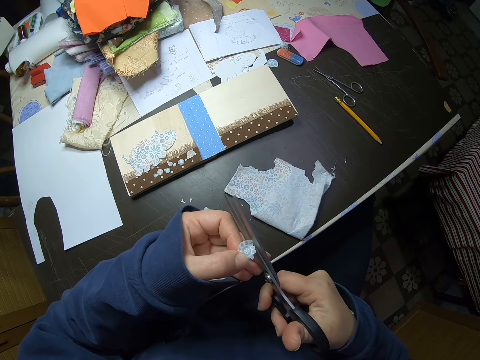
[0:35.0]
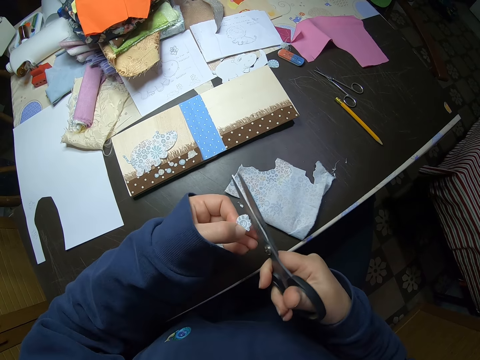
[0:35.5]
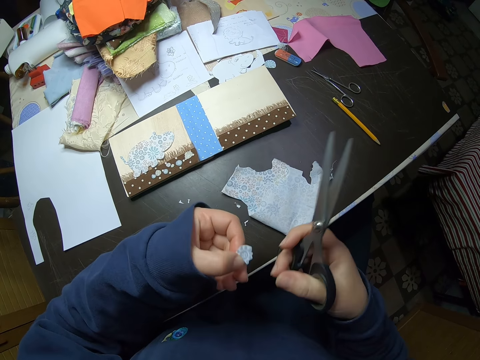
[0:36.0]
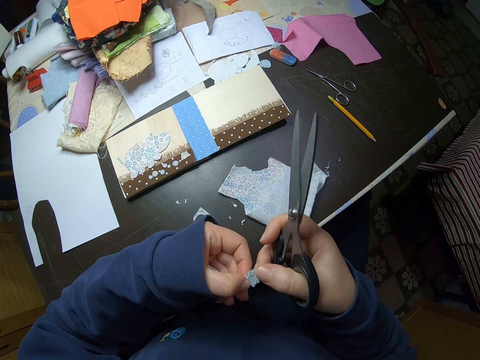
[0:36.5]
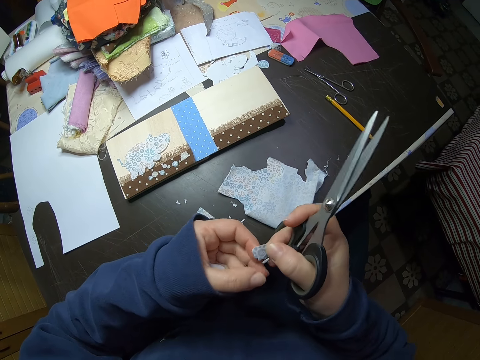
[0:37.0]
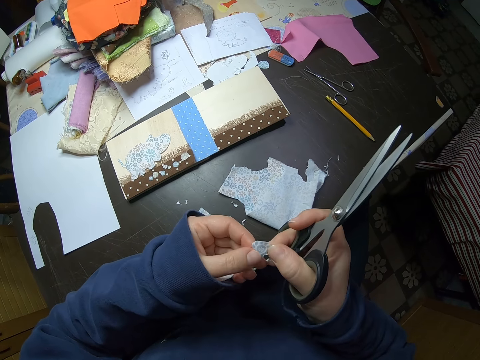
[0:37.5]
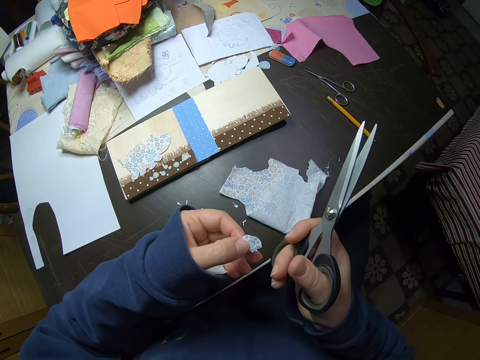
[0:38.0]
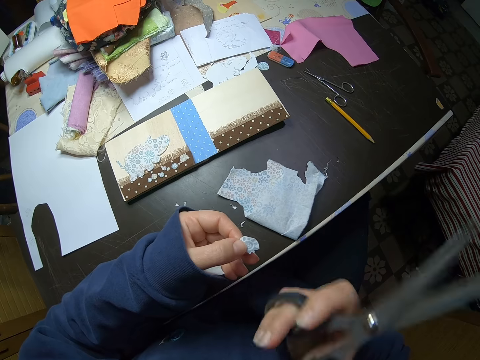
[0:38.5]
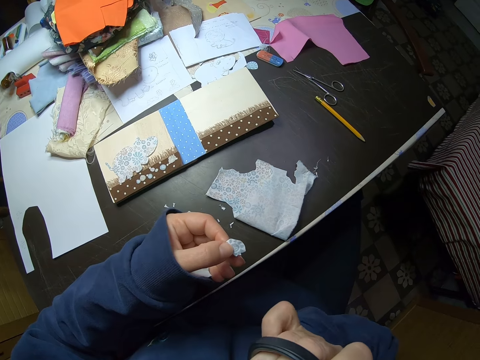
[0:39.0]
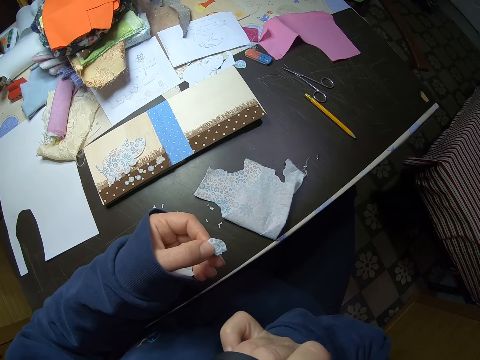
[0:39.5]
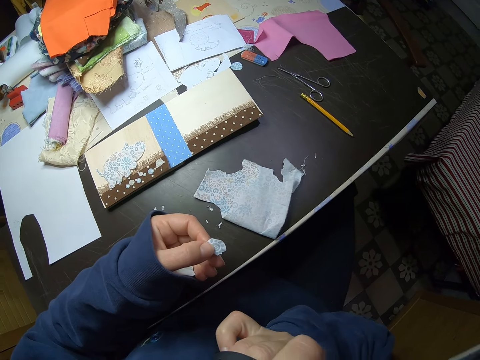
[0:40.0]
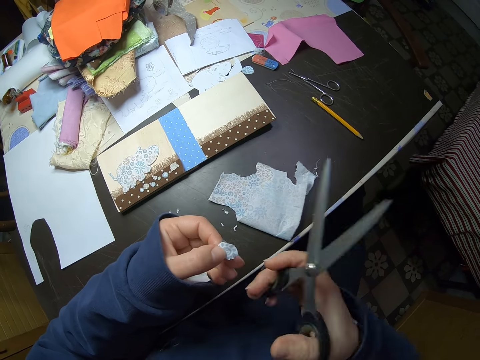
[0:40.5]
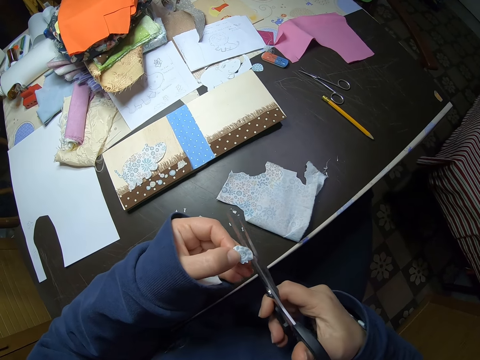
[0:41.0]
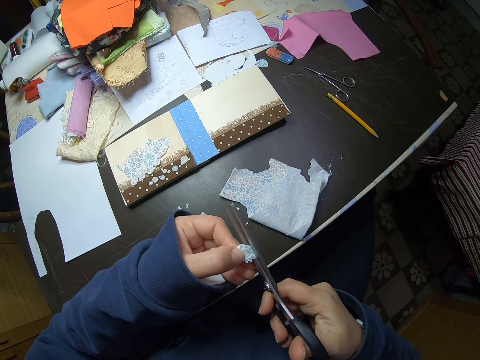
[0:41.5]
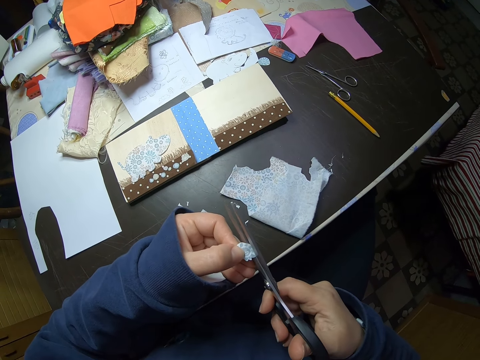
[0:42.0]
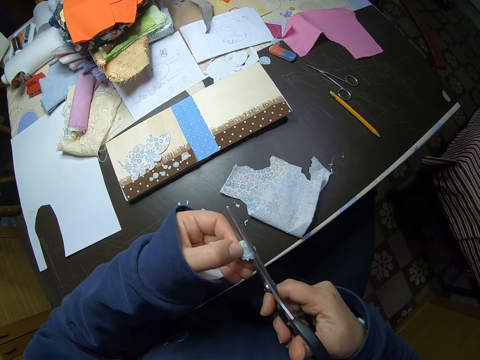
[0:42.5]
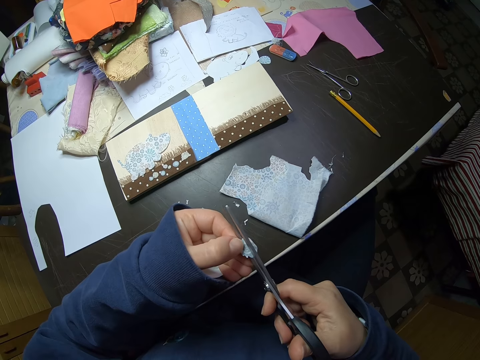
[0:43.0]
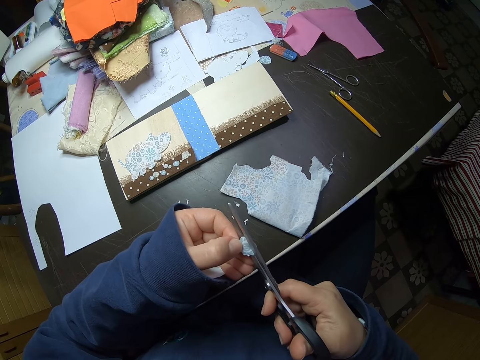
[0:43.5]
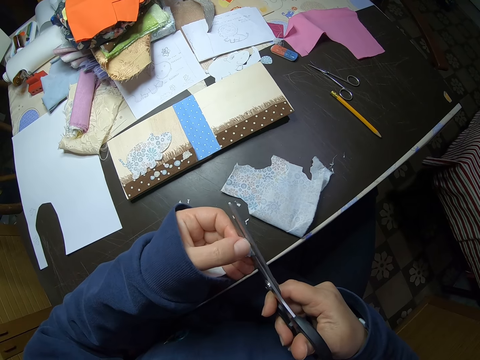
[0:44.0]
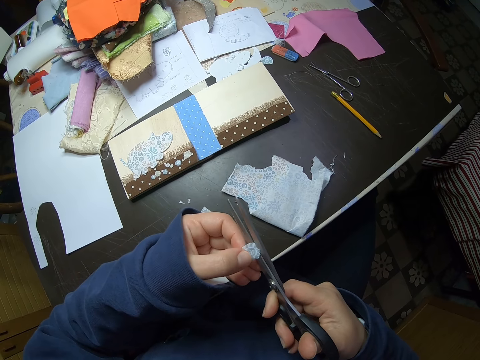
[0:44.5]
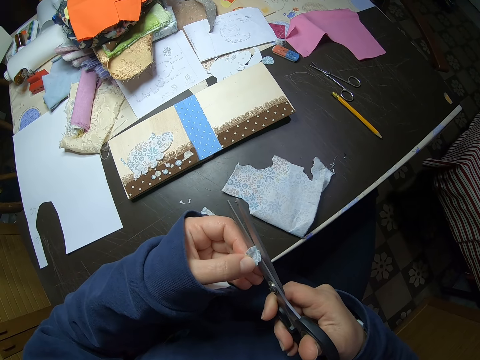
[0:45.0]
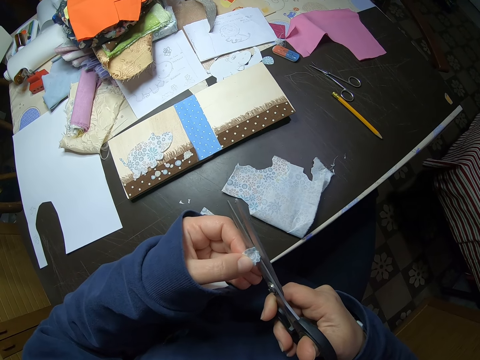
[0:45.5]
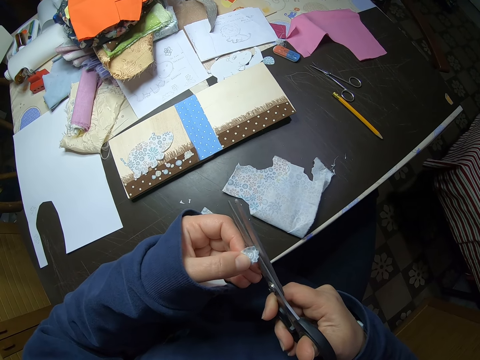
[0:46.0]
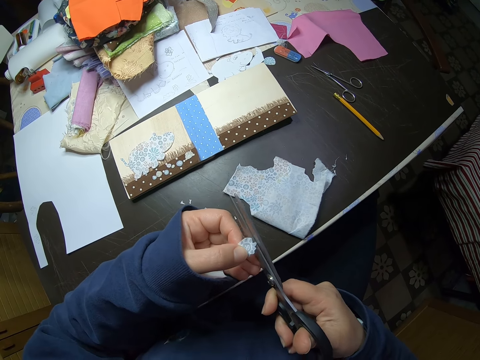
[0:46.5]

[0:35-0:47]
The camera wearer stops cutting. She adjusts the piece of fabric or paper with both hands. She turns the piece of paper around. She scratches her face. She touches her face with her right hand. She gently cuts the piece of fabric. She adjusts the piece of fabric with her left hand. She turns the piece of paper around.

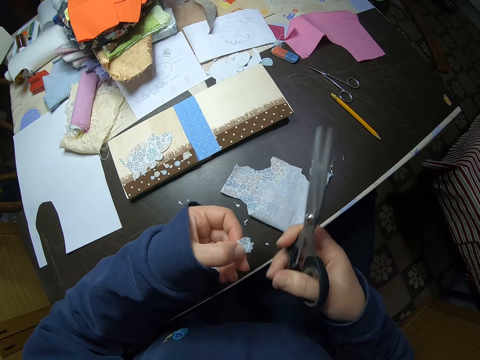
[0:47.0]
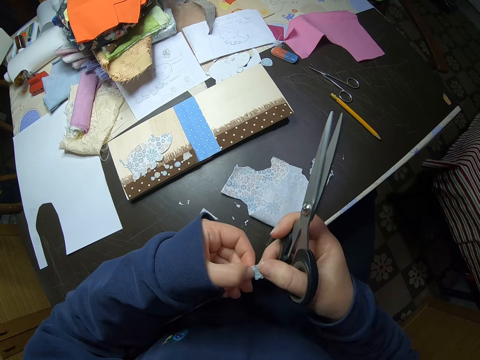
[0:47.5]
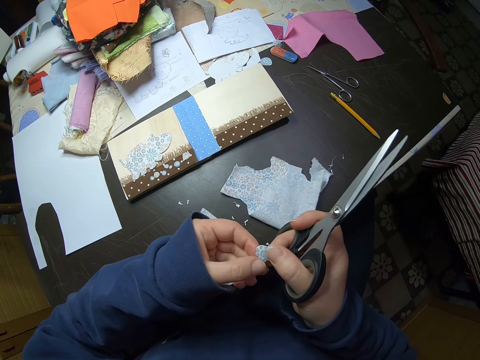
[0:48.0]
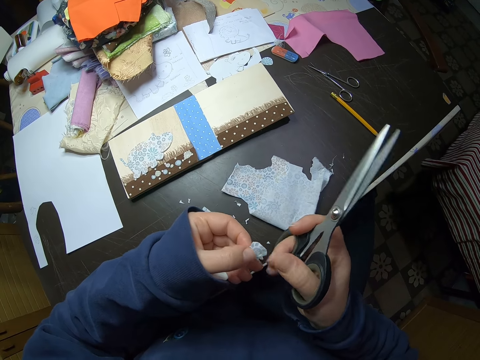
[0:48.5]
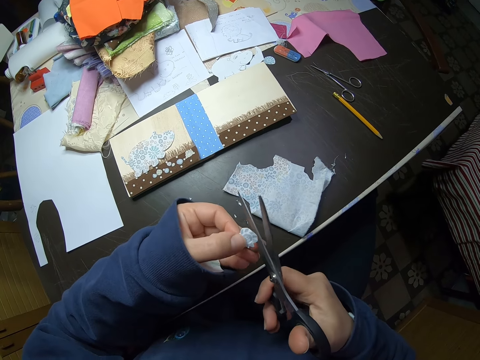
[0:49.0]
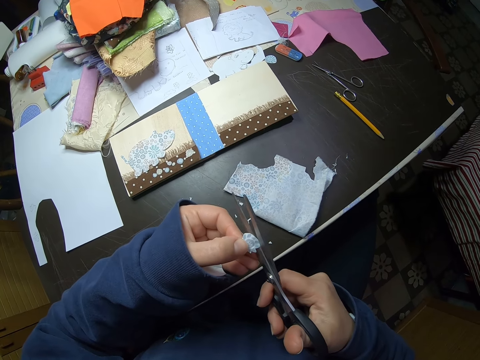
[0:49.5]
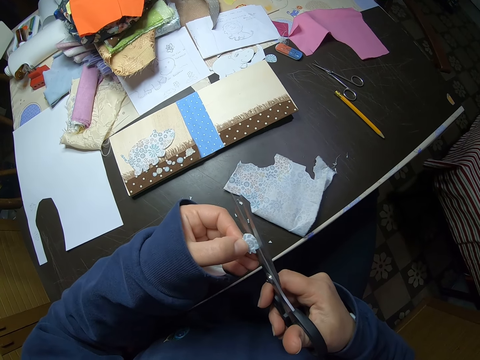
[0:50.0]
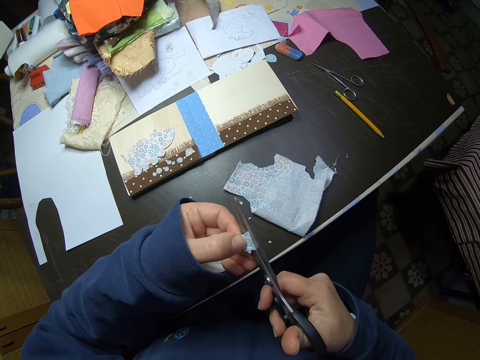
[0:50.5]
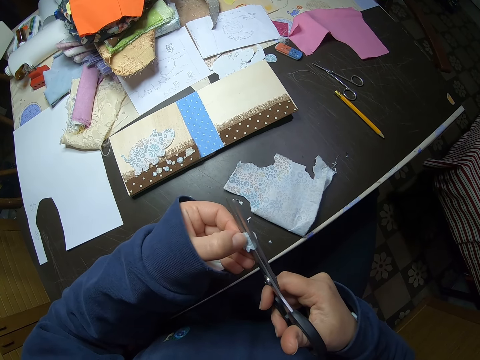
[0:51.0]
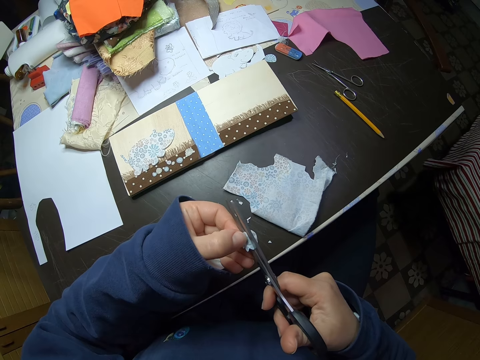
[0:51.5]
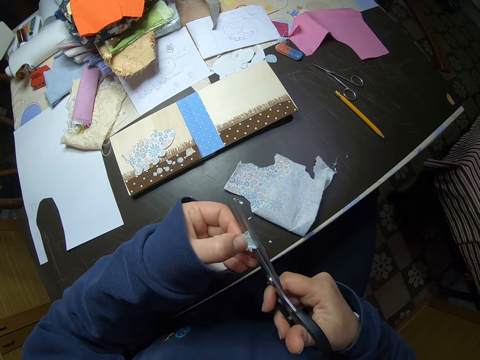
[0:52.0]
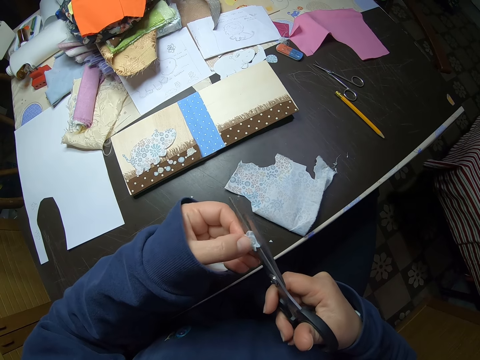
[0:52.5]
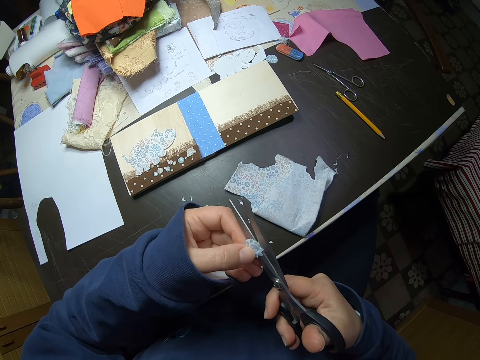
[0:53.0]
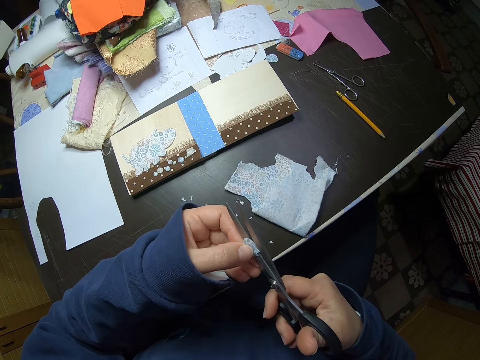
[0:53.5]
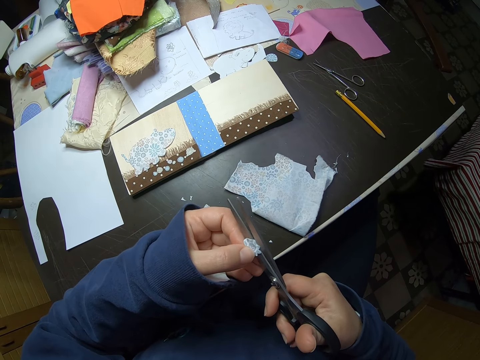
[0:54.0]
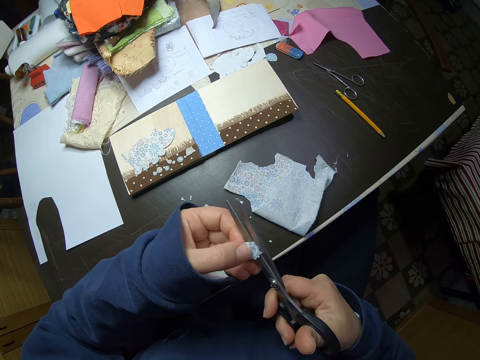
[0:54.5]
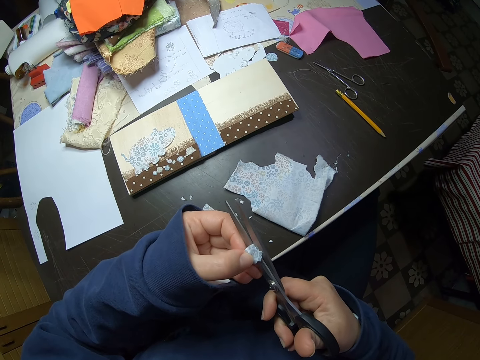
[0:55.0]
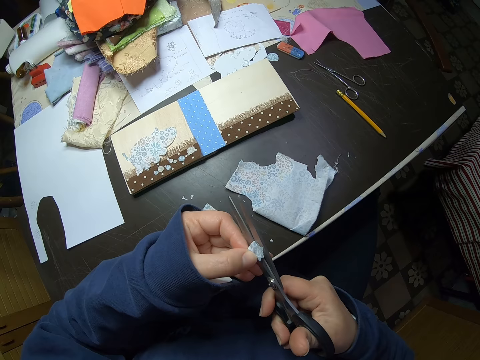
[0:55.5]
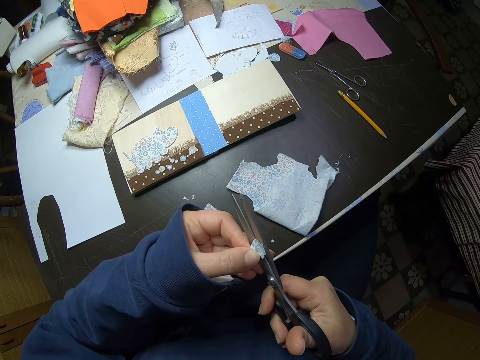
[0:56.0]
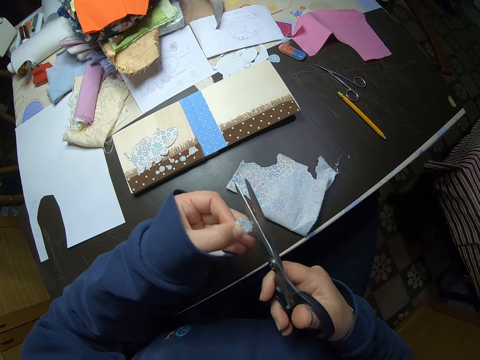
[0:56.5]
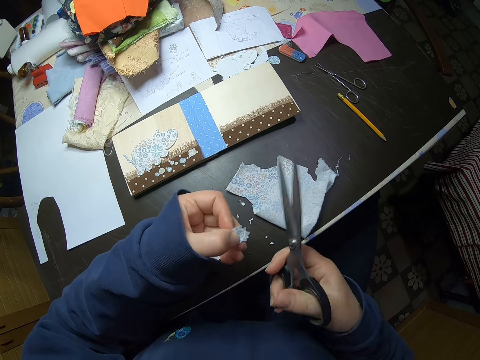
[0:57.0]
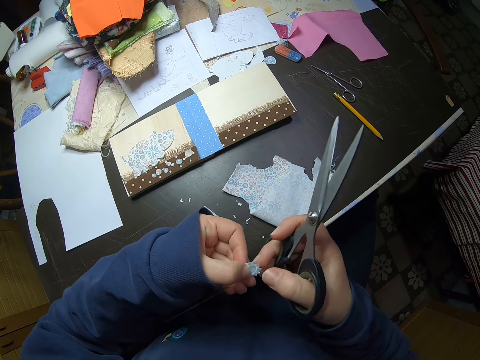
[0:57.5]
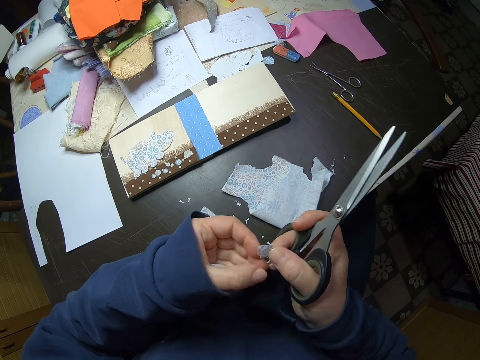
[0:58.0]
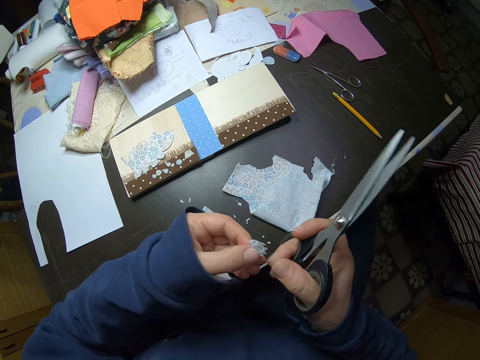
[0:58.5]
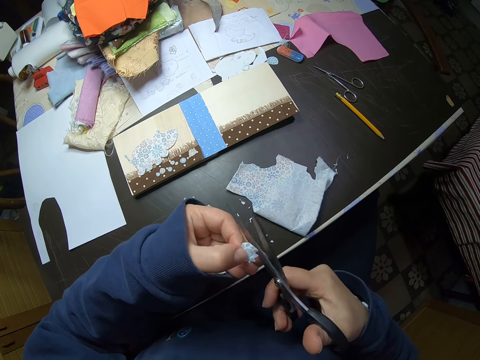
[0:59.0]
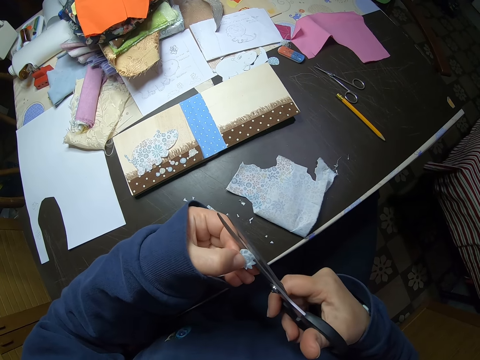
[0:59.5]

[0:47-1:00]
The camera wearer stops cutting. She turns the piece of paper or fabric around. She adjusts the piece of fabric with both hands. She cuts the piece of fabric. She turns the piece of paper around. She adjusts the piece of fabric with her left hand. She stops cutting. She turns the piece of paper around. She adjusts the piece of fabric with both hands. She cuts the piece of paper.

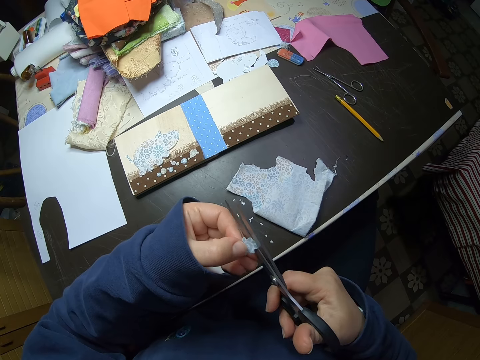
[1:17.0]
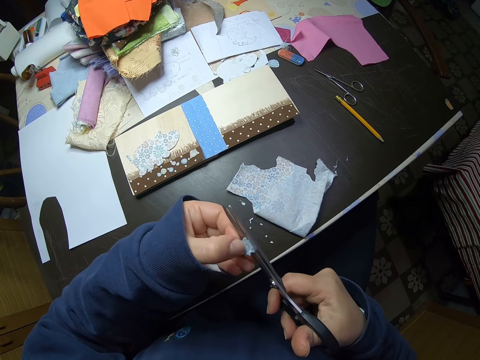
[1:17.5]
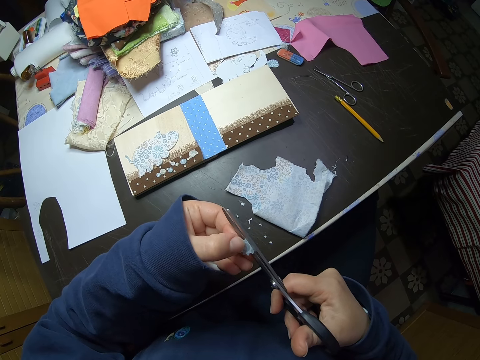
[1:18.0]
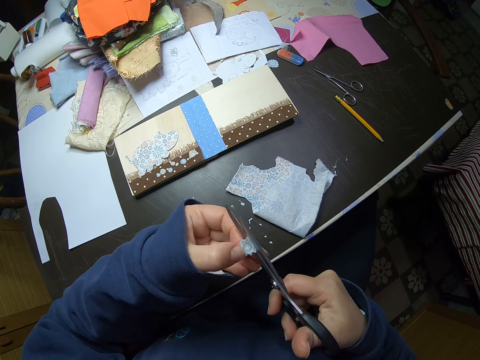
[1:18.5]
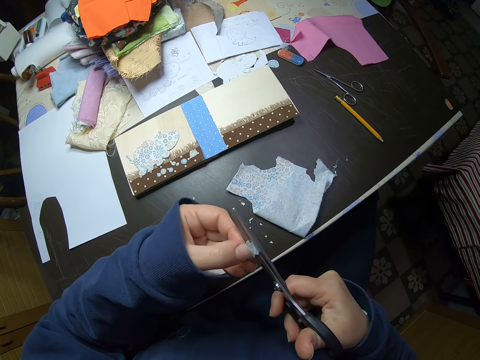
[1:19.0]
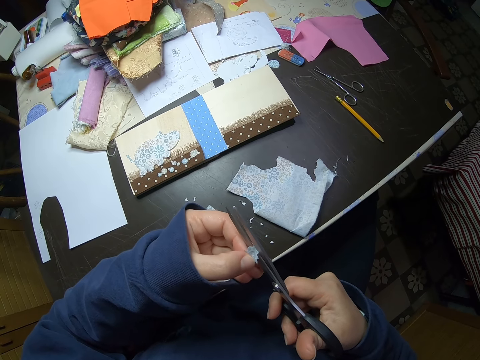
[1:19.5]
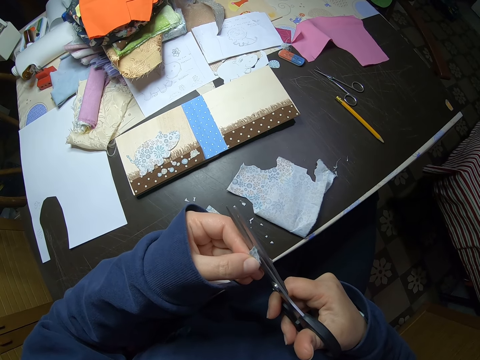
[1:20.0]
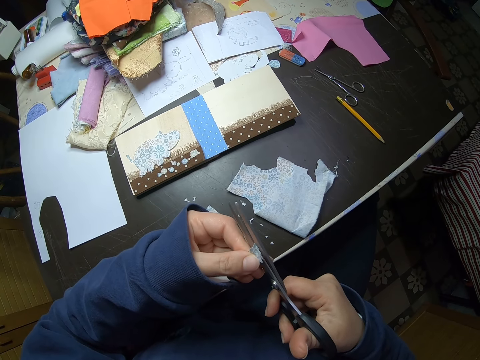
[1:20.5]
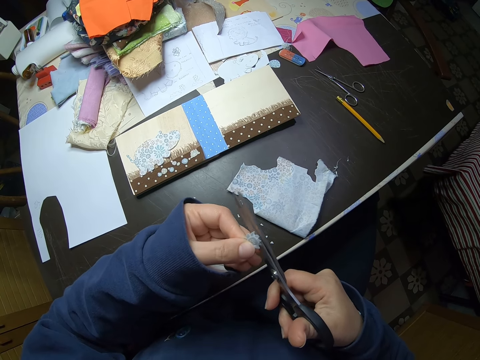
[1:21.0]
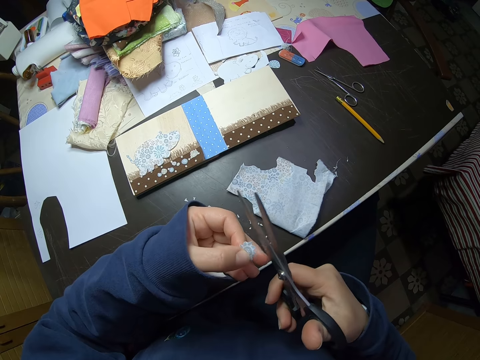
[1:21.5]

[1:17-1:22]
The camera wearer adjusts the piece of fabric or paper with her left hand. She turns the piece of paper around. She stops cutting.
